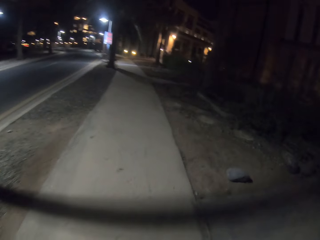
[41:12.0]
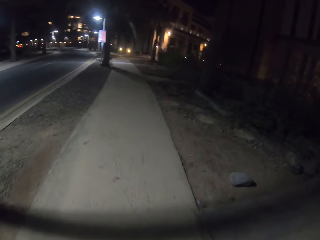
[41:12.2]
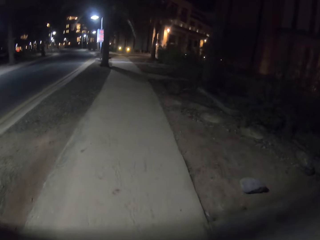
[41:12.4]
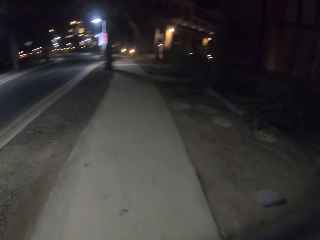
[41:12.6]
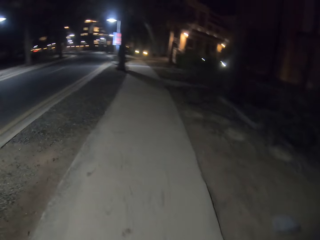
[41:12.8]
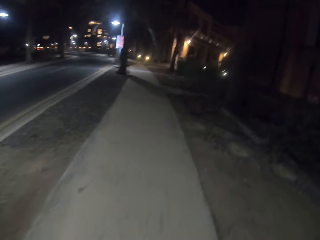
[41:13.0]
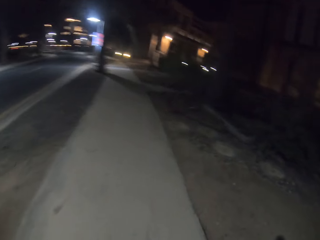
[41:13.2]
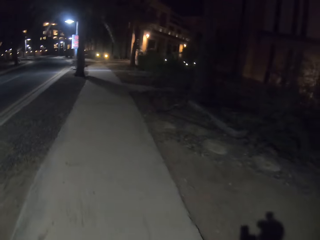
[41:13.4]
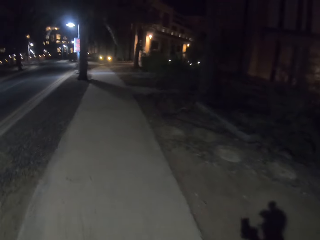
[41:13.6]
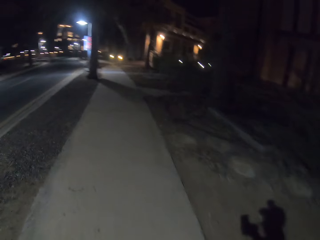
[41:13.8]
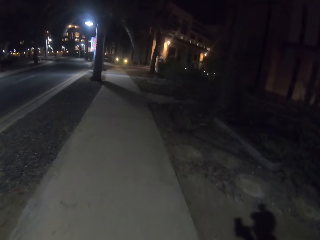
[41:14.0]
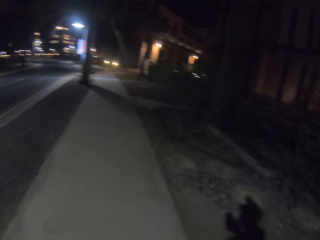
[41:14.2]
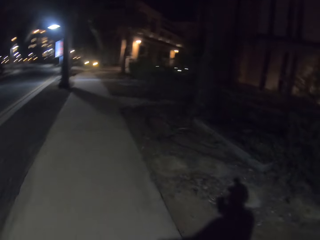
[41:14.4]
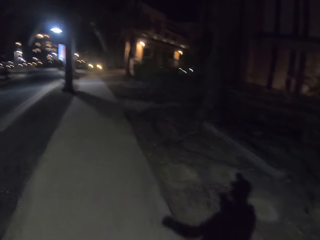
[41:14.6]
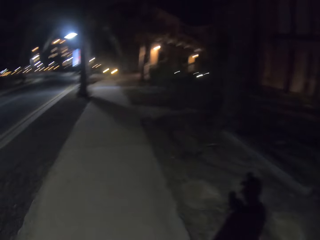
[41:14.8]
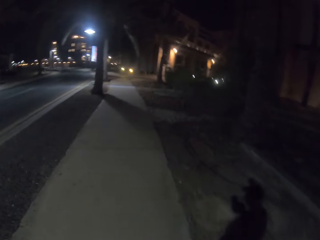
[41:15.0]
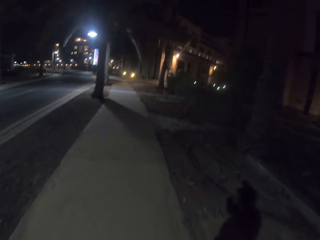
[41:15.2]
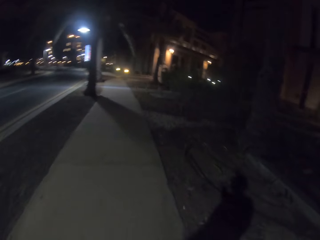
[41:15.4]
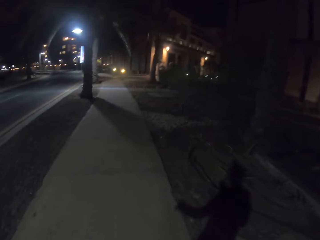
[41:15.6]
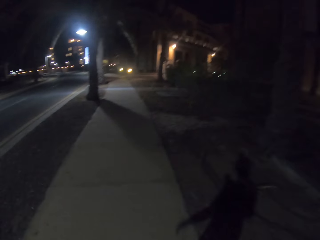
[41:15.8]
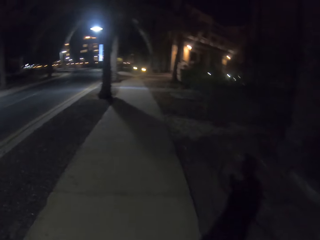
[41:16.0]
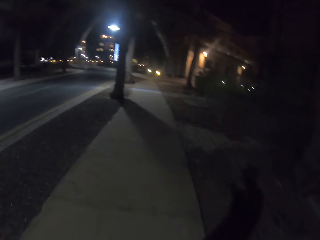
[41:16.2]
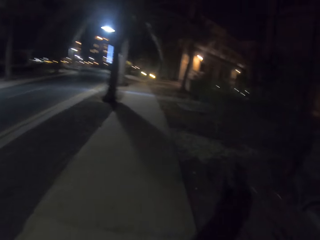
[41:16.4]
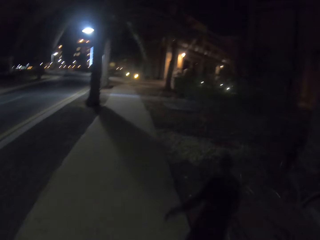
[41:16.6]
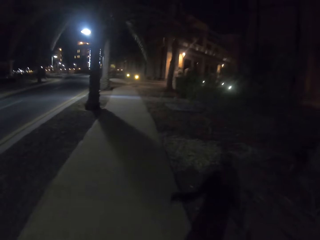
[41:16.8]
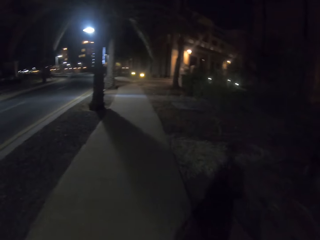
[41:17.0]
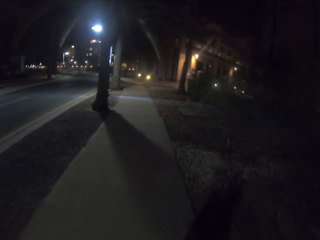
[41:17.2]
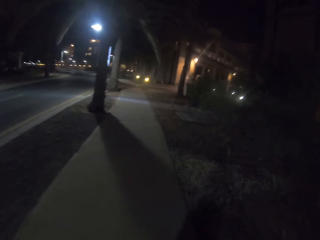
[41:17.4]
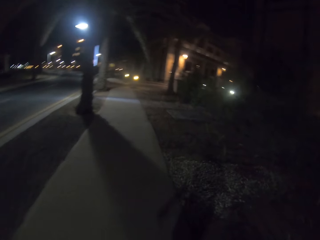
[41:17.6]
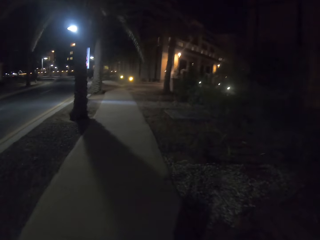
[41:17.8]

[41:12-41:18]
The camera wearer walks around.

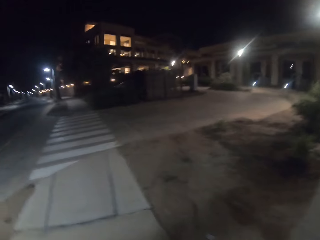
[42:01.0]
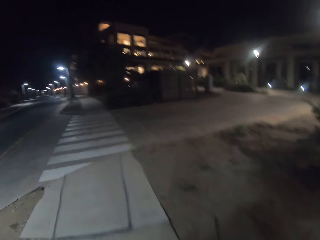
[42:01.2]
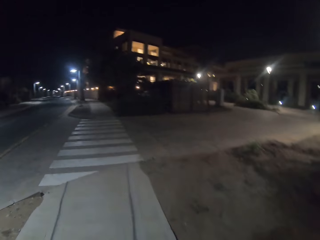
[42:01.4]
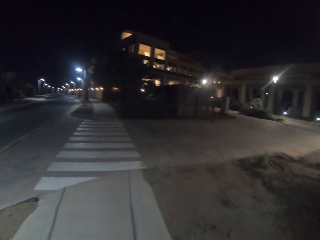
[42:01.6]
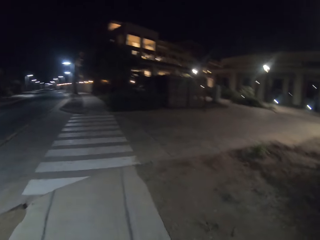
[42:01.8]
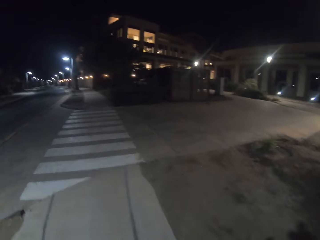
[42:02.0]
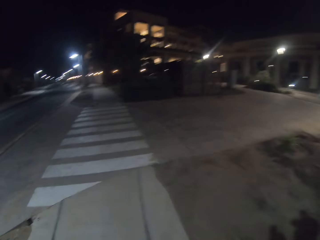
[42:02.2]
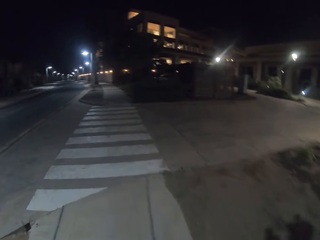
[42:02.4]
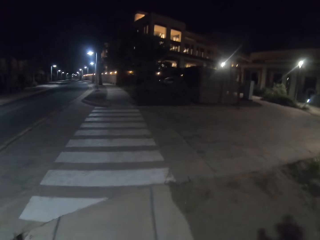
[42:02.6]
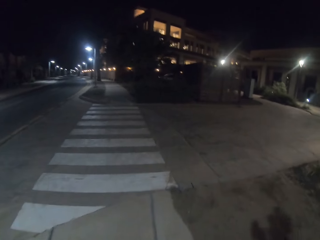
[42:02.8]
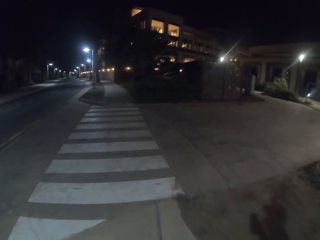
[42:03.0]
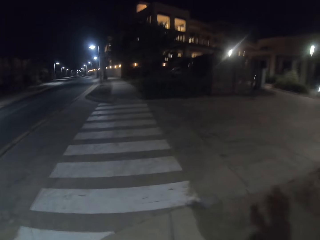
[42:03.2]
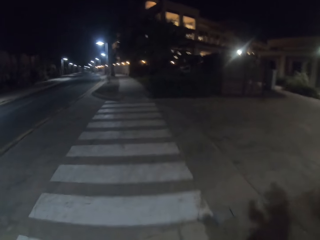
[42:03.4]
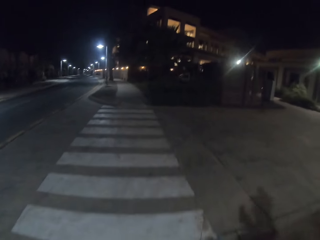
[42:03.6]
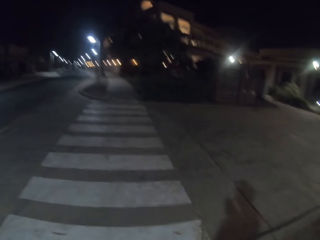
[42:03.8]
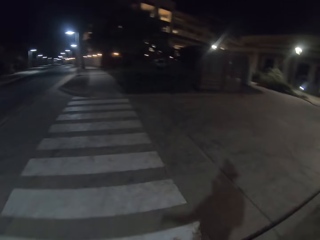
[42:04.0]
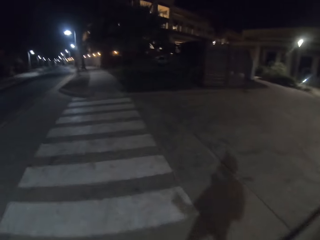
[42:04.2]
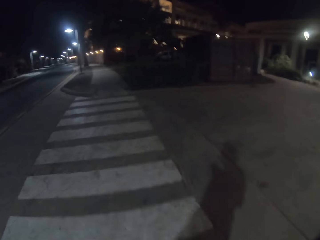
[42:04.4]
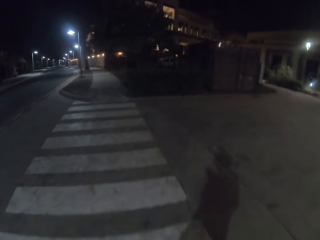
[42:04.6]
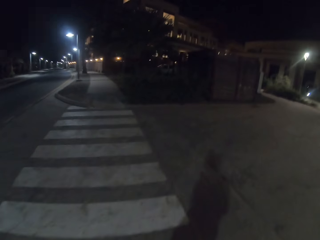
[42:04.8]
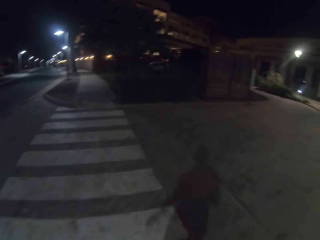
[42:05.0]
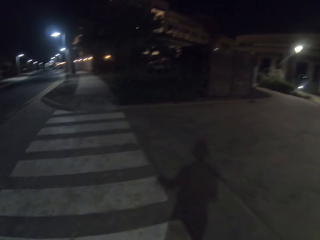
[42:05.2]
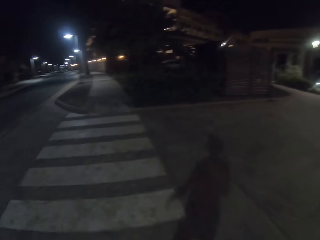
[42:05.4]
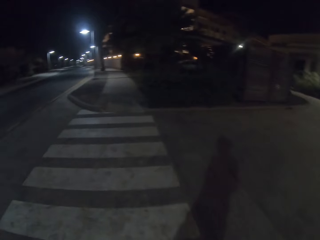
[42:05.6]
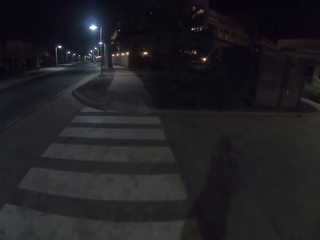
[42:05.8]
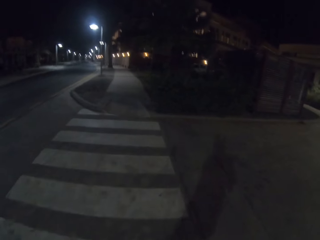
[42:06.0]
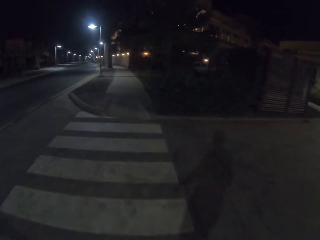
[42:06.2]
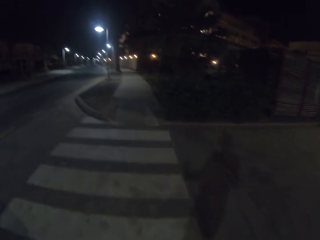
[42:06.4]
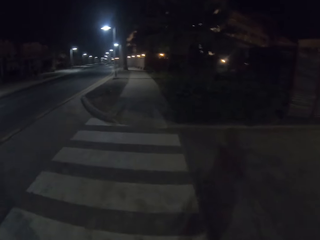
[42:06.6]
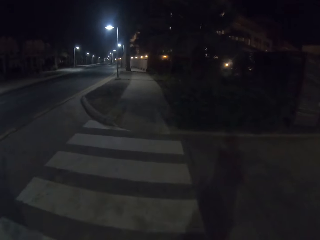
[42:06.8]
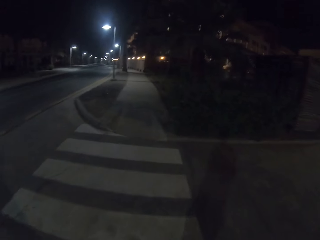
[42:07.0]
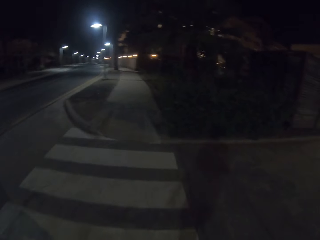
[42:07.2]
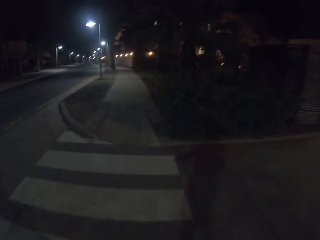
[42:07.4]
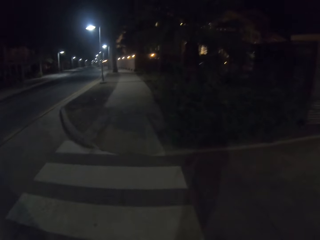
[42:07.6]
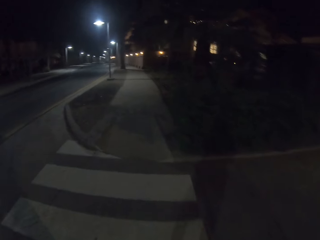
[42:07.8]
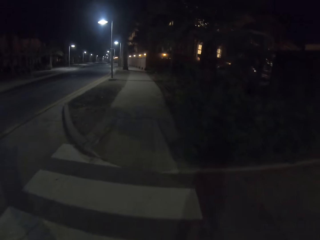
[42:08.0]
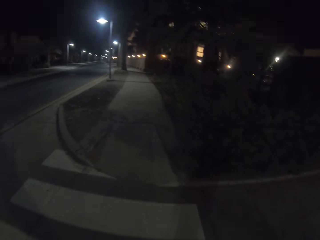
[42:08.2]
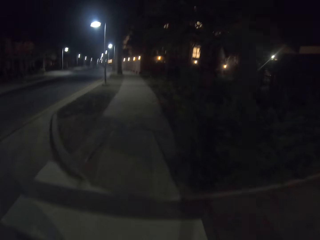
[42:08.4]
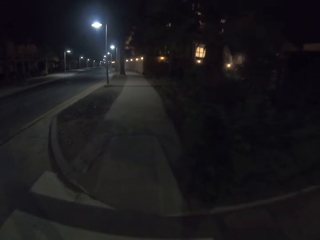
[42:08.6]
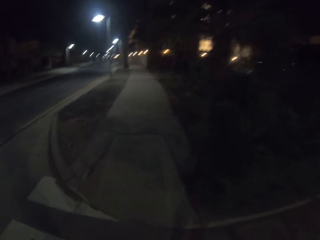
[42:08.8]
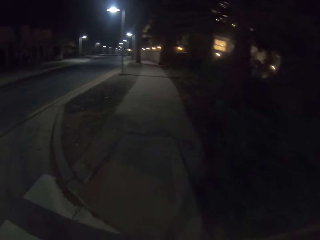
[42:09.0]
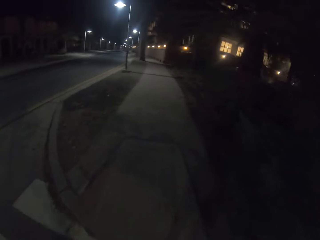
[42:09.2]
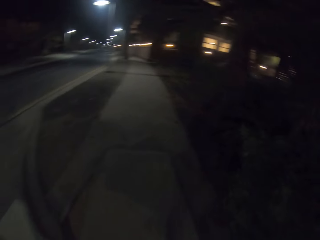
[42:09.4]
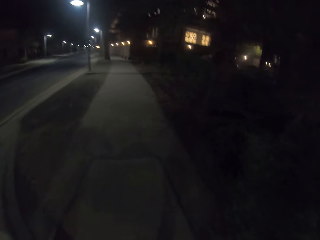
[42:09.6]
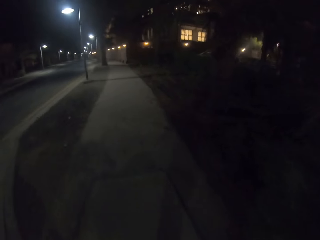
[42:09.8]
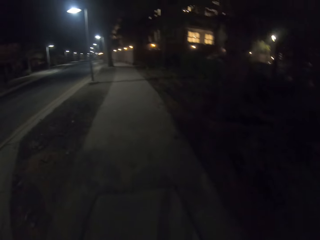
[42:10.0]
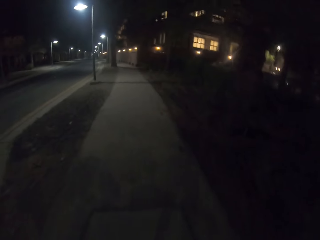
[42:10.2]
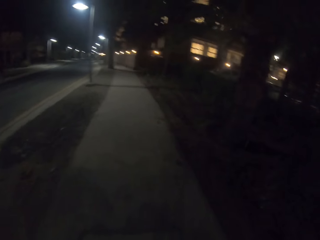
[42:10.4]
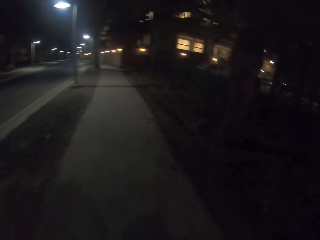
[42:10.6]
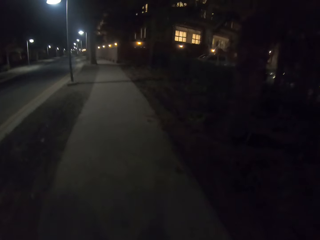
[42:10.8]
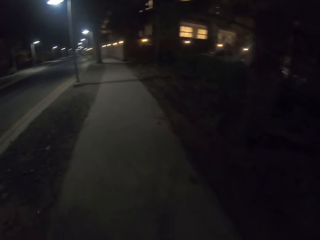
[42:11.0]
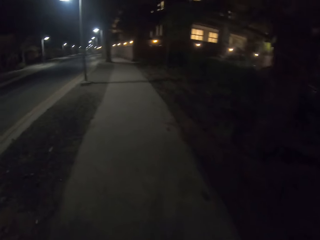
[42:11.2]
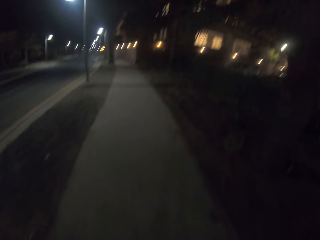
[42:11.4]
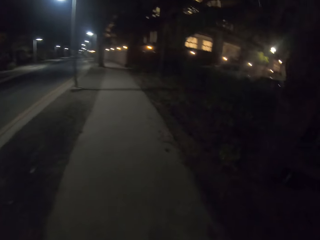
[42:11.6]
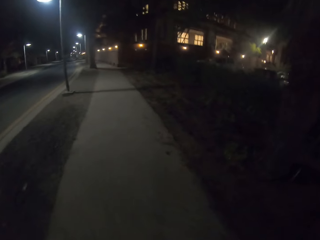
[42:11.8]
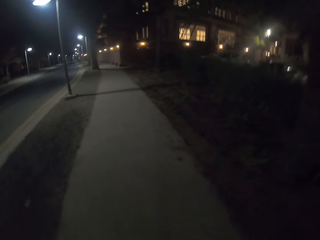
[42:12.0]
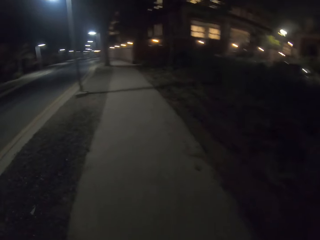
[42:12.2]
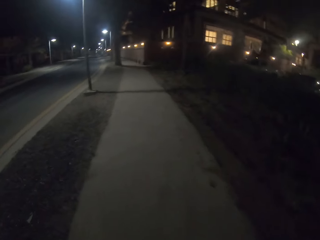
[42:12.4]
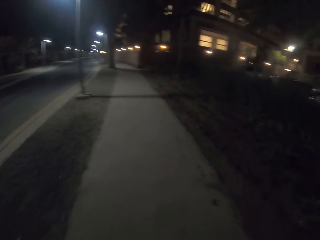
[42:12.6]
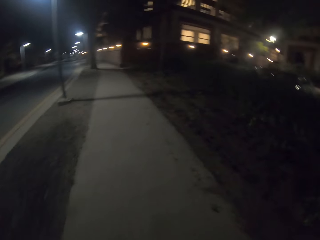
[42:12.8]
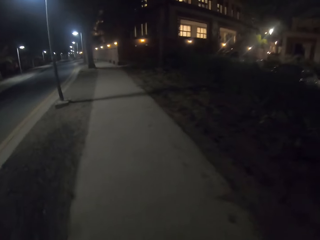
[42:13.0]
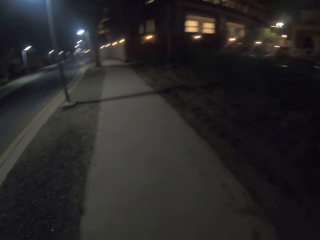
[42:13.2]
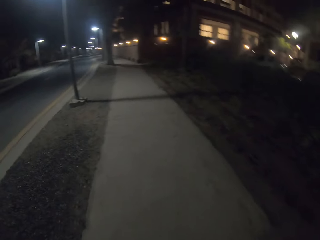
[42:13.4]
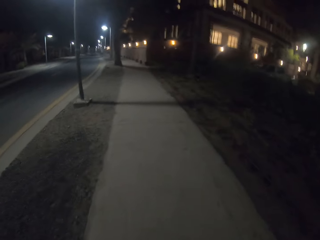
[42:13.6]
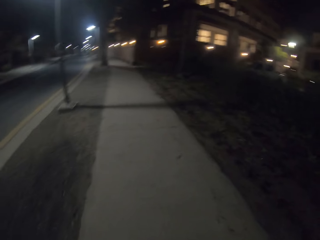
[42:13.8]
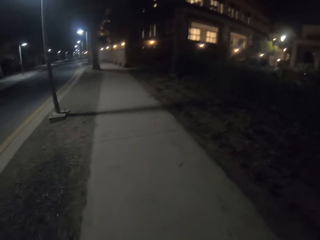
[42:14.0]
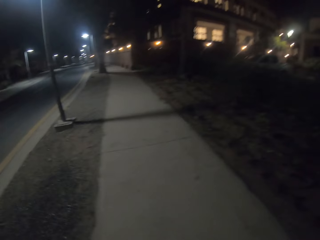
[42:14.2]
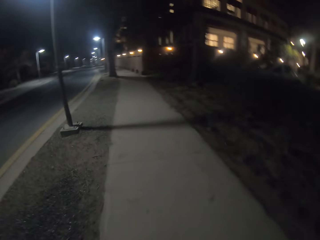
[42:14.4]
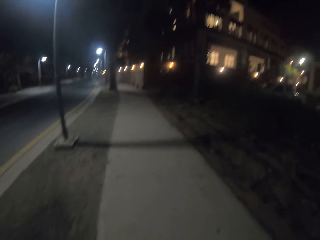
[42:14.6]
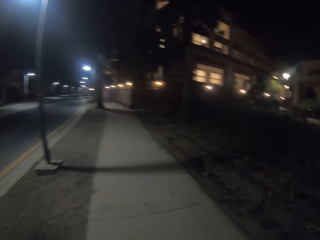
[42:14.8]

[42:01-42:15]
The camera wearer crosses the road. They walk around.

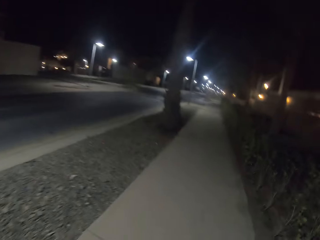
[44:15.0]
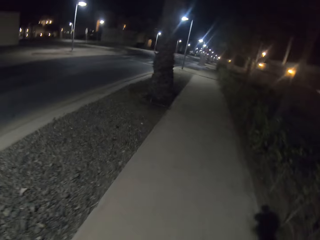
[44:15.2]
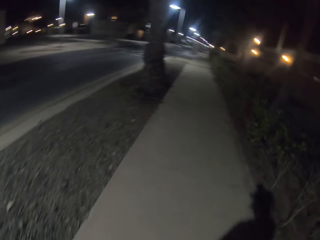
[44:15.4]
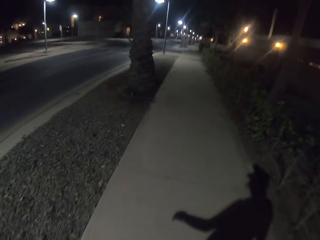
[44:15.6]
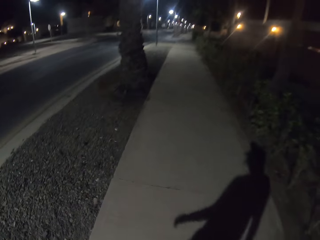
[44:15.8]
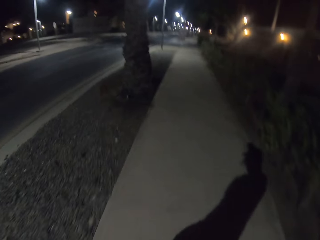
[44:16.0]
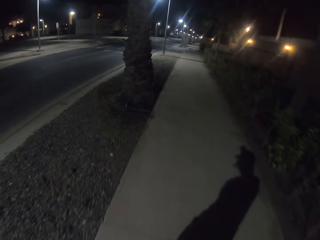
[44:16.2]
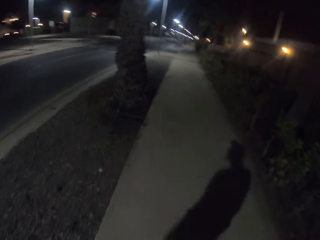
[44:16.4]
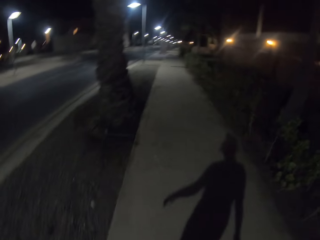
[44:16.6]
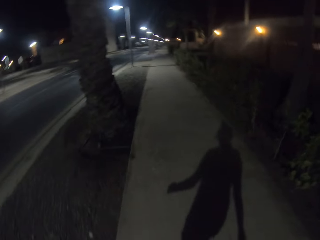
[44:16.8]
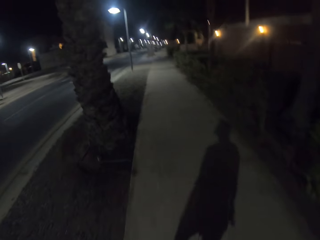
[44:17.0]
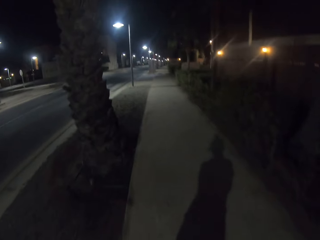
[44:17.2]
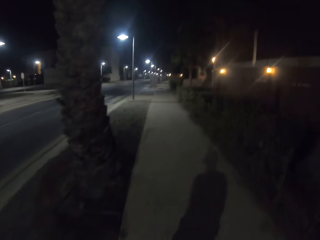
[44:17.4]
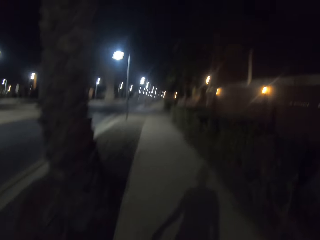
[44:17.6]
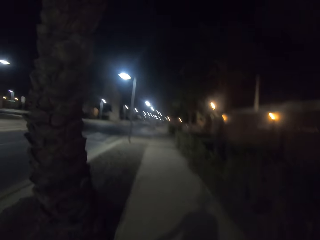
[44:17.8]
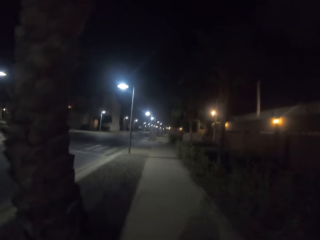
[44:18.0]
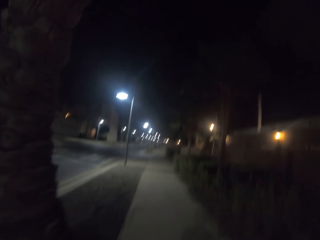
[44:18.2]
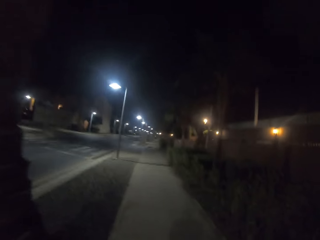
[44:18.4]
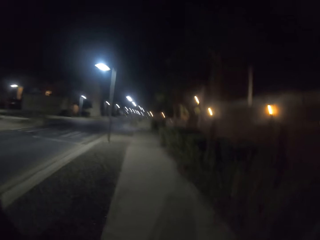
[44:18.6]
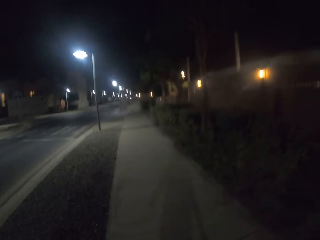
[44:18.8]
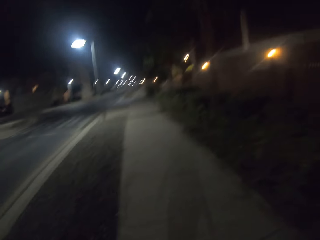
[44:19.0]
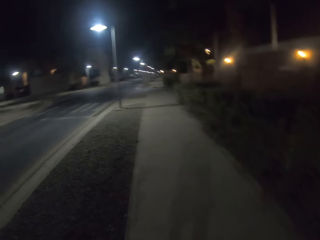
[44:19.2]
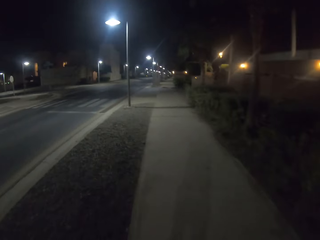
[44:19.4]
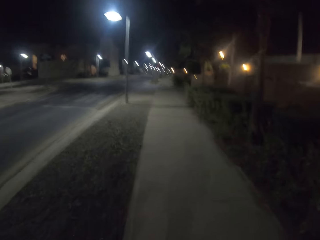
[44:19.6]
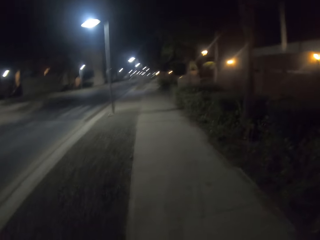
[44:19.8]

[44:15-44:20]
The camera wearer walks on the sidewalk.
